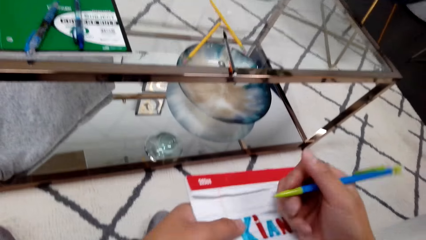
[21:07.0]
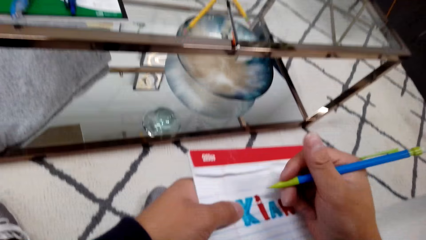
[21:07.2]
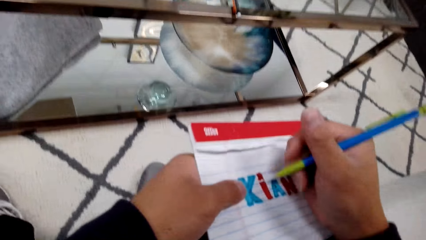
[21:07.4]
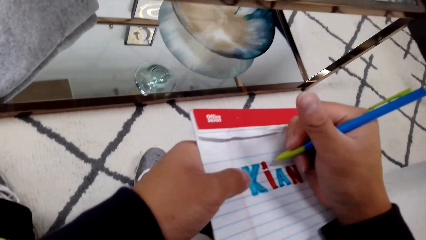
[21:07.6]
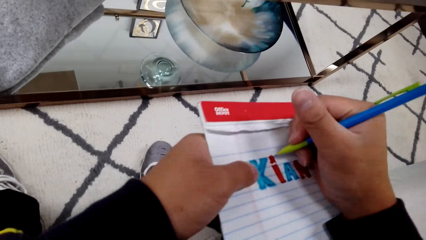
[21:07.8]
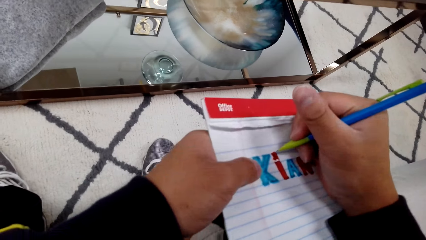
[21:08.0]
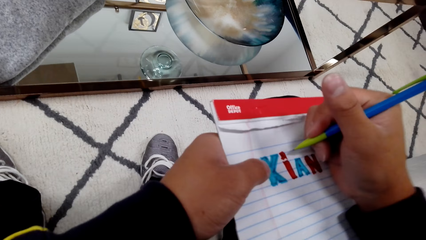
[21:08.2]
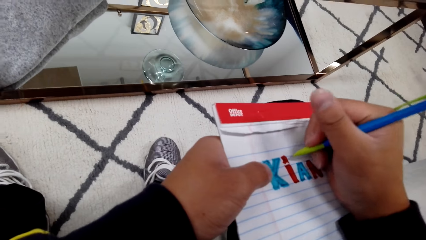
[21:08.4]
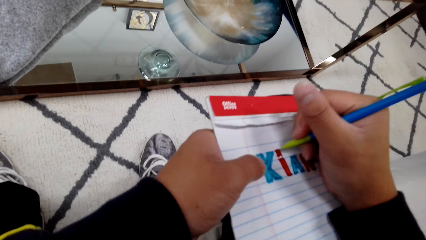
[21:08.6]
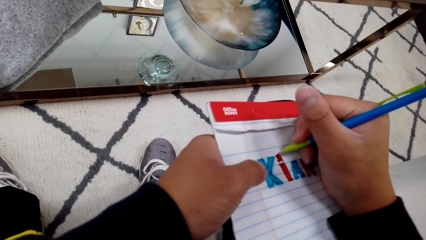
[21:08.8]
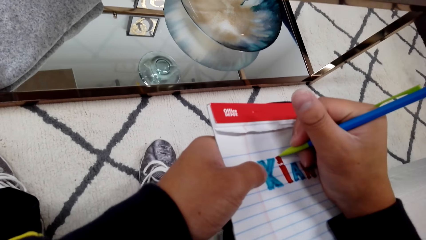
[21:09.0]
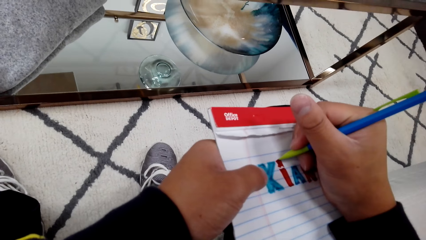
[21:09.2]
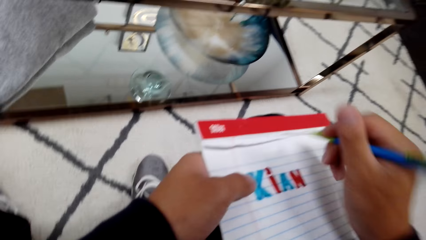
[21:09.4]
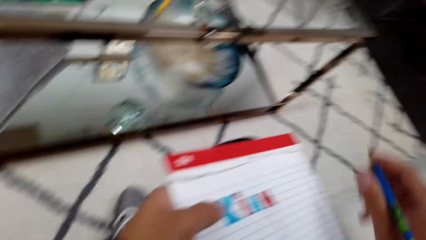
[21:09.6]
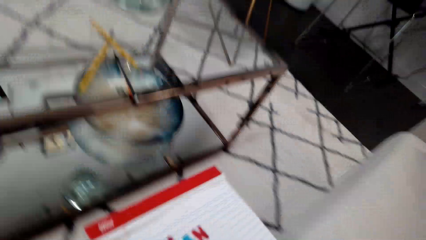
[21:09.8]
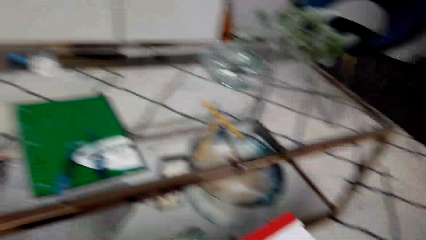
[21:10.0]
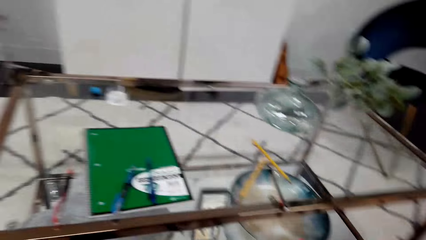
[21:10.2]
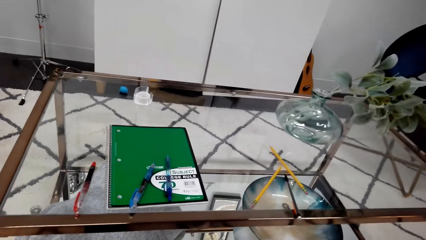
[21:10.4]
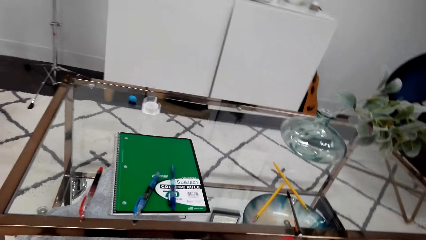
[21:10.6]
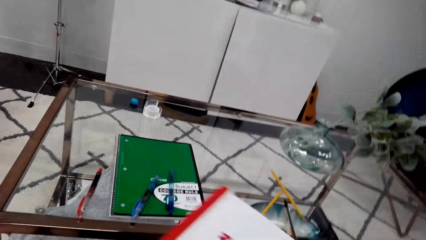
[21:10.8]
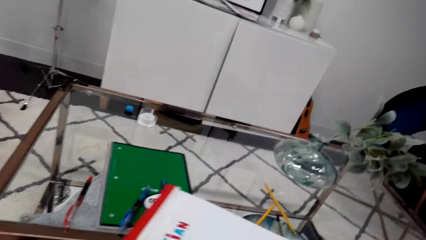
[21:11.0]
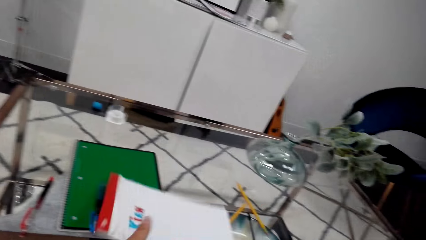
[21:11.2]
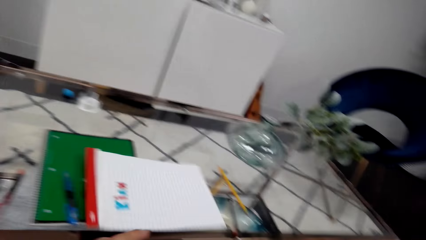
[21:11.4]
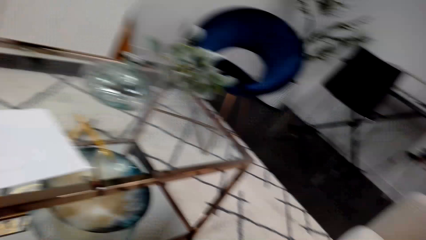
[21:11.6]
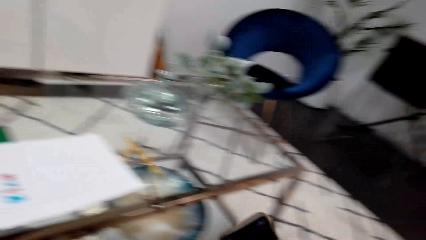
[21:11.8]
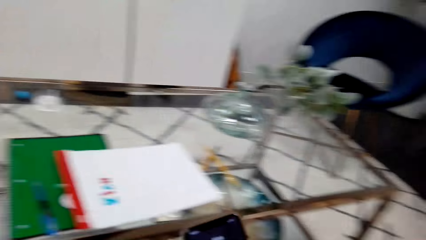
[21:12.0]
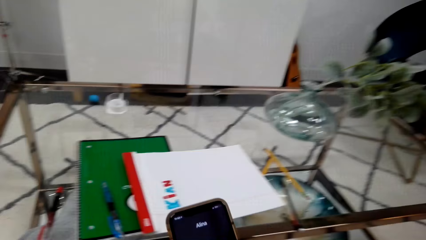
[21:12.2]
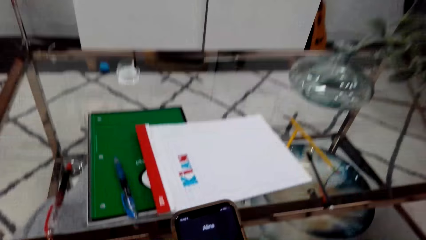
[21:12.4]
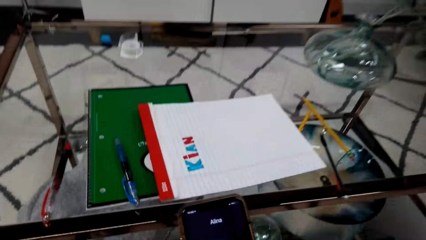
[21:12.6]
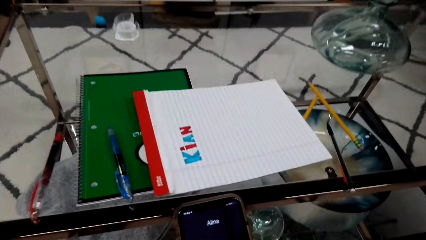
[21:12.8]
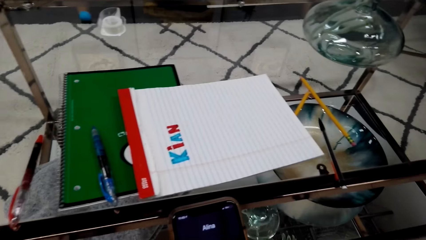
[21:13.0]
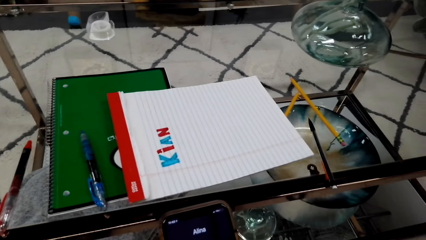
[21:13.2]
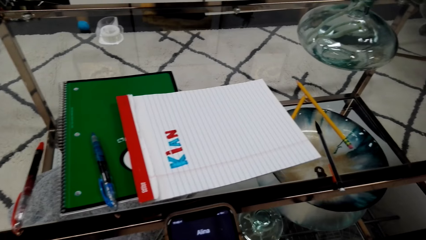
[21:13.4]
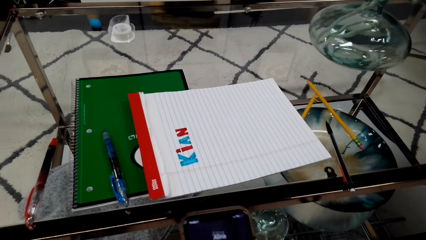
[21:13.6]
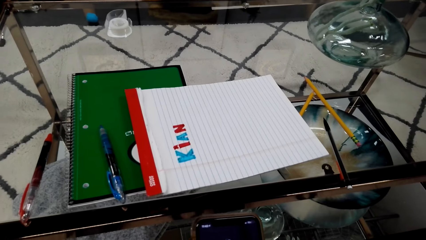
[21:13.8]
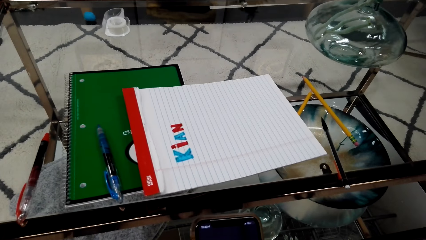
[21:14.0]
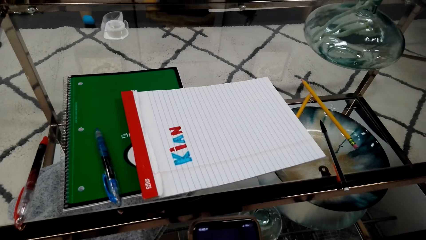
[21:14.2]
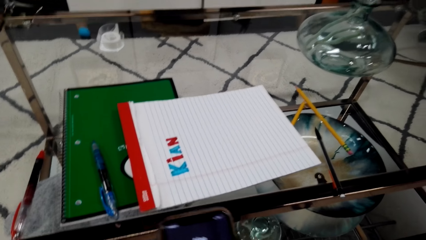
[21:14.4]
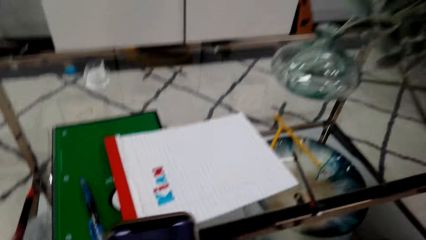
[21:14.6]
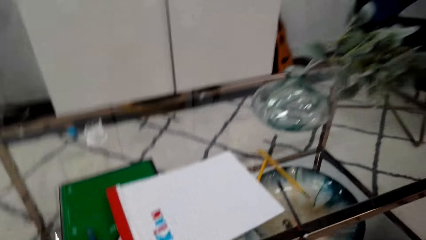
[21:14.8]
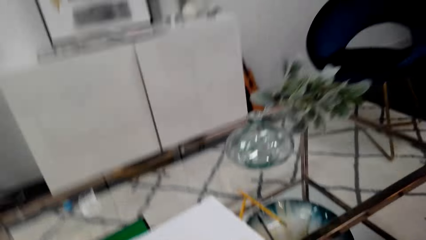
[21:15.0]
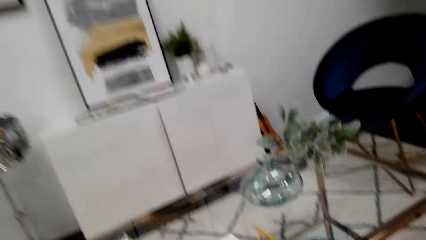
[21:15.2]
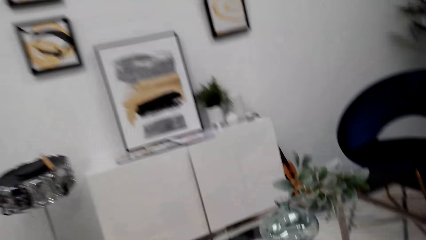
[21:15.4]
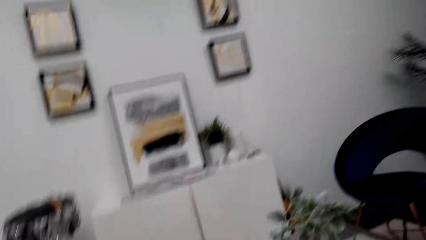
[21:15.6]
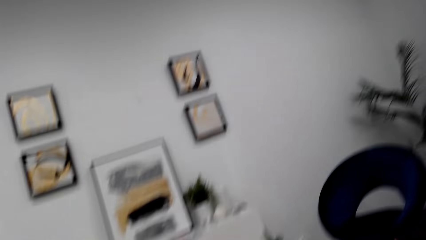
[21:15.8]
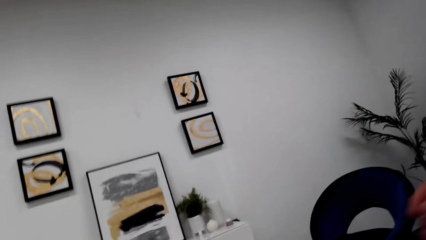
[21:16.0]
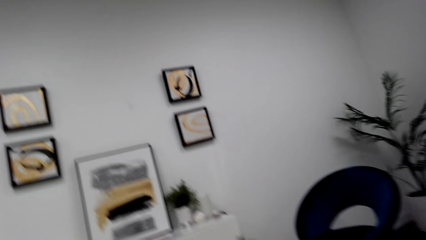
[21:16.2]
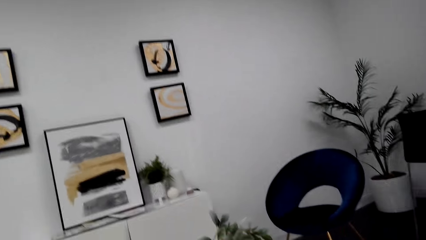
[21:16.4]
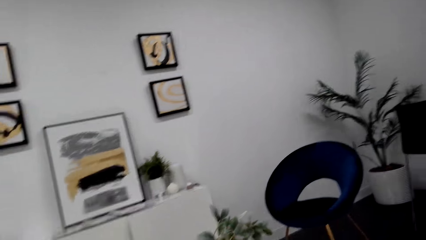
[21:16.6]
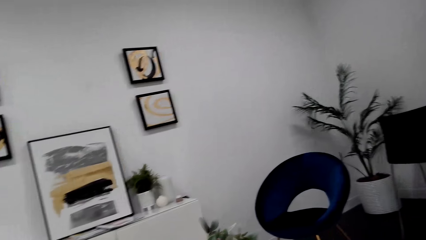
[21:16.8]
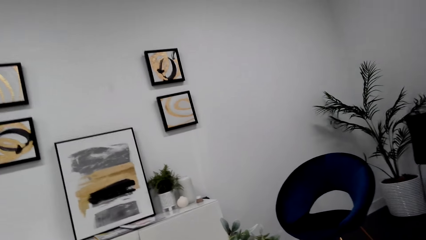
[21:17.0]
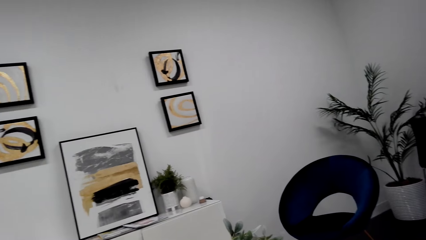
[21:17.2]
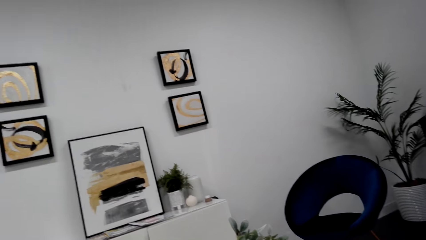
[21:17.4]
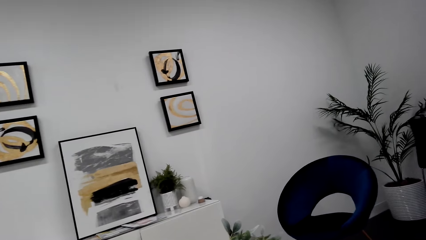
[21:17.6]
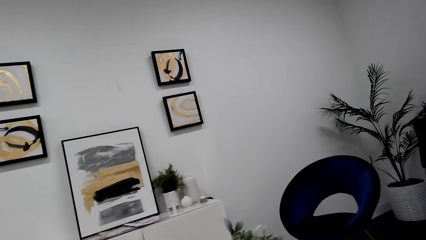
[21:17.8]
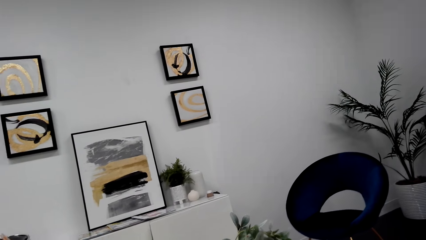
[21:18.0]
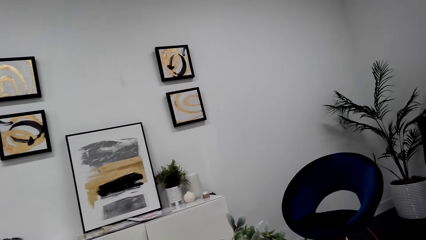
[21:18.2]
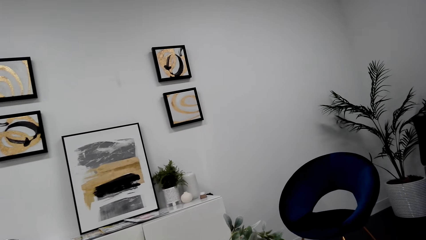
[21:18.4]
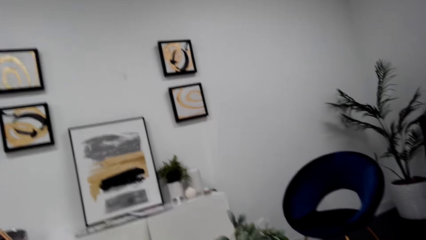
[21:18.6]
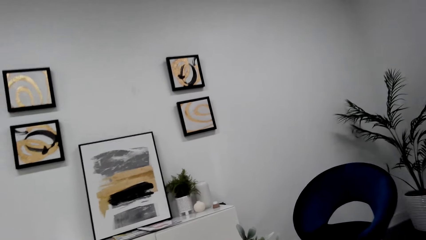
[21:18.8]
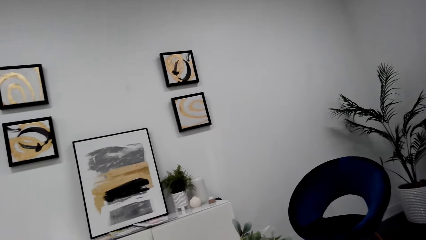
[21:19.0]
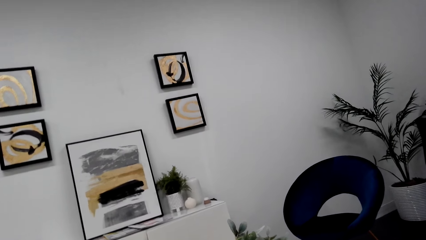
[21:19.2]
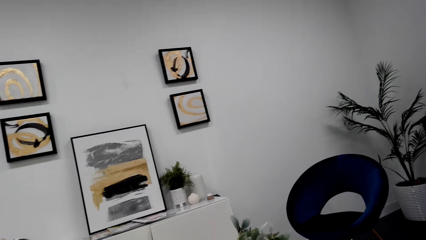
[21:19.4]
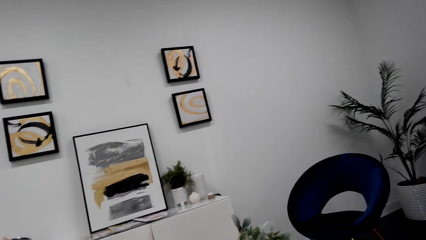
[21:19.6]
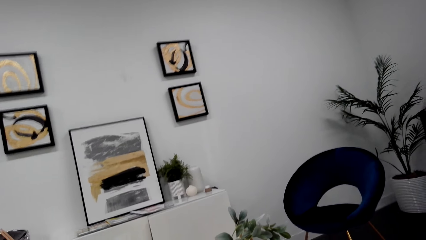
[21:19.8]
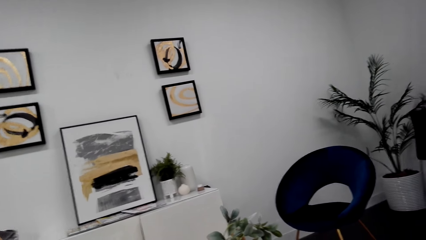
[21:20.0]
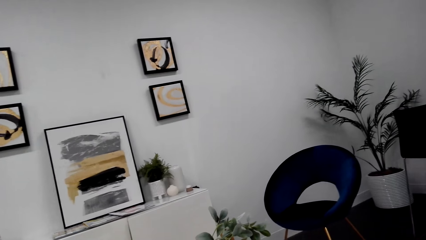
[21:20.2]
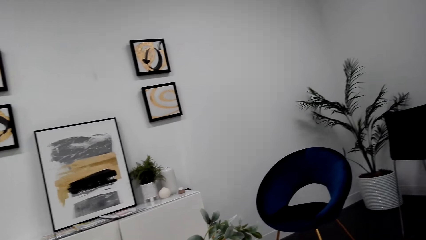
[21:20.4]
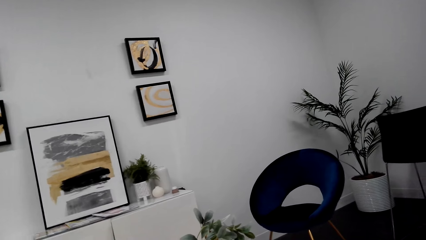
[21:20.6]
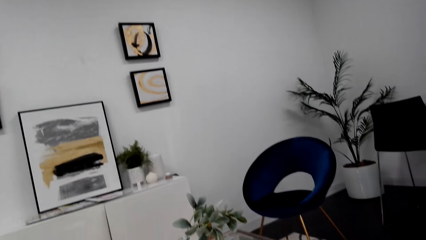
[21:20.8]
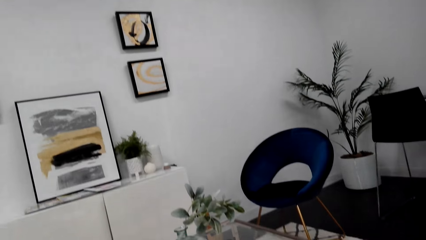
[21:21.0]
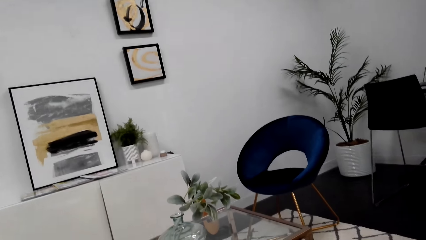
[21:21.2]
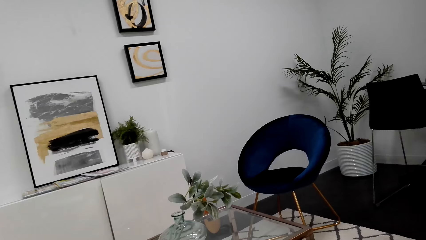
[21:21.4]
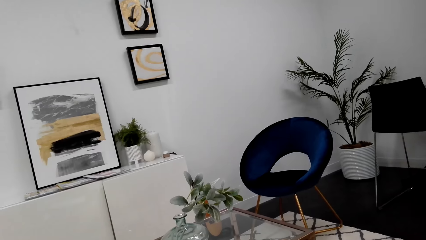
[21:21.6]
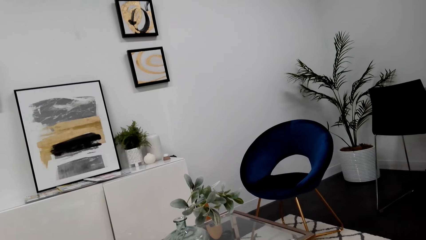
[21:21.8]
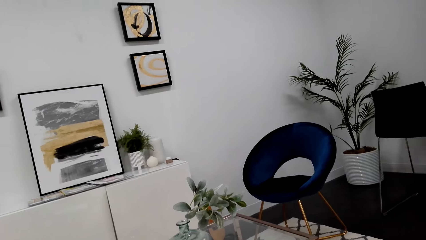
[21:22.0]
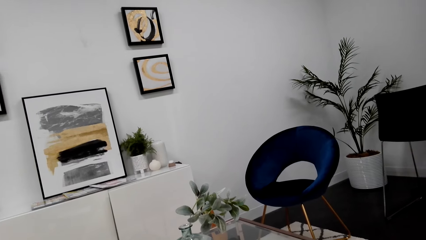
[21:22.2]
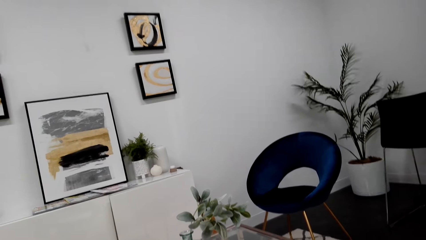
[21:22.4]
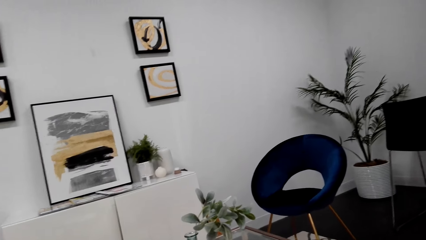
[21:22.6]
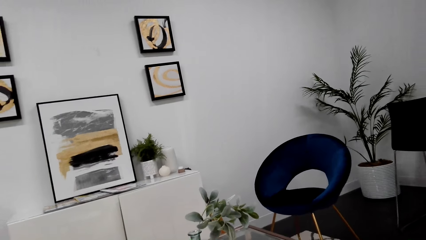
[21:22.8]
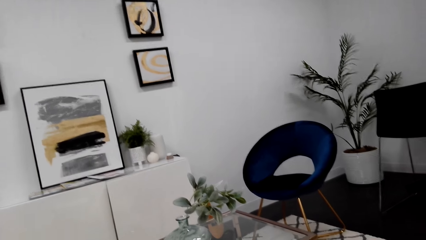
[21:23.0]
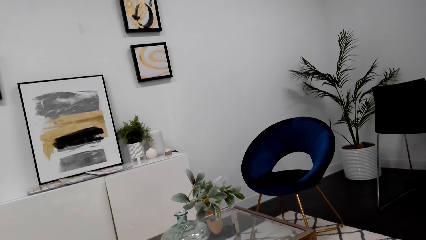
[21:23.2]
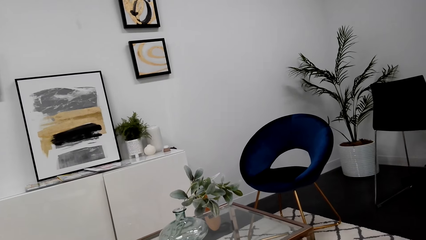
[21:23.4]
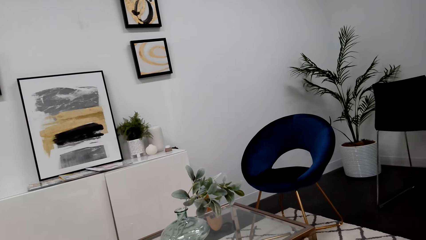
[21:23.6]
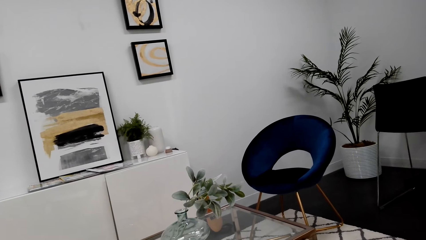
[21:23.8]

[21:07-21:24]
The camera wearer puts down a book on a table. He uses a phone. He moves a hand. He looks on his phone. He is talking to his phone. He stares at the wall.
